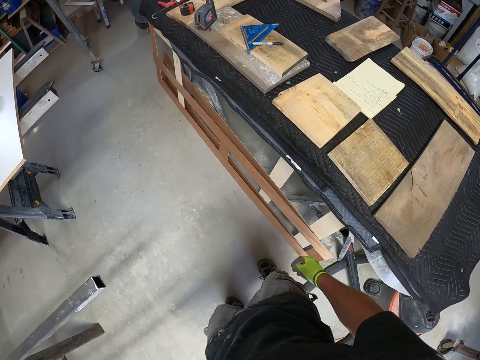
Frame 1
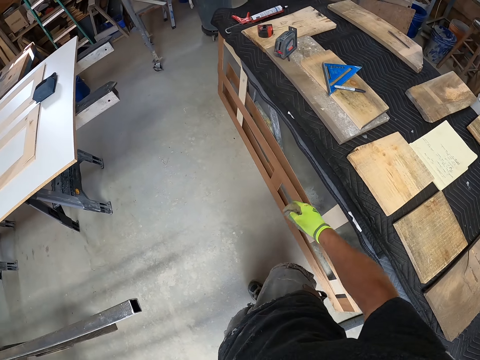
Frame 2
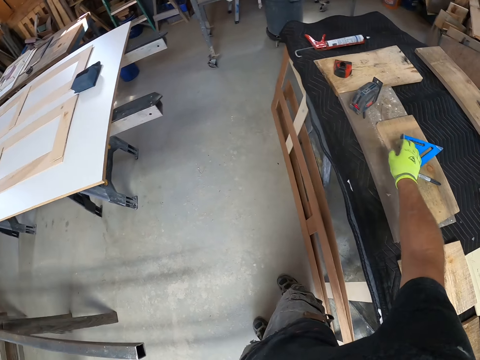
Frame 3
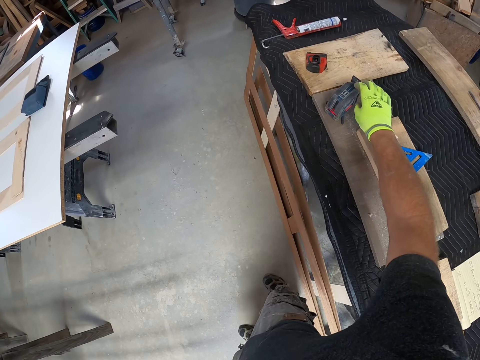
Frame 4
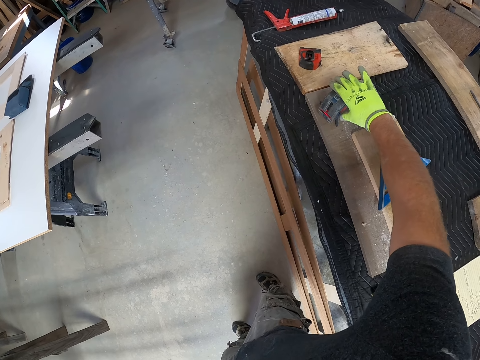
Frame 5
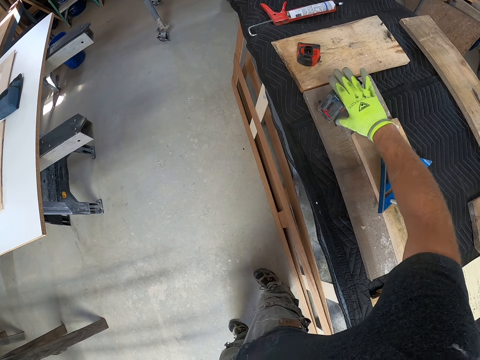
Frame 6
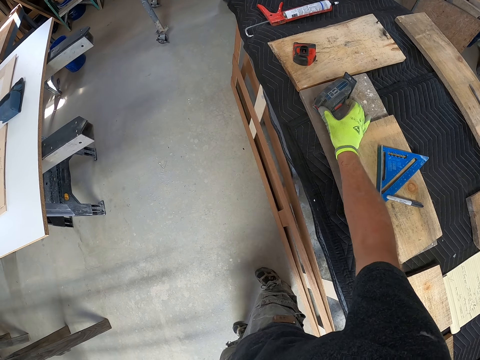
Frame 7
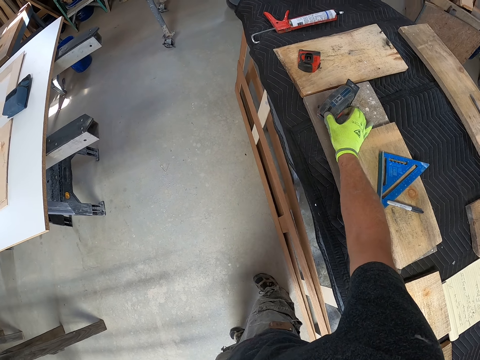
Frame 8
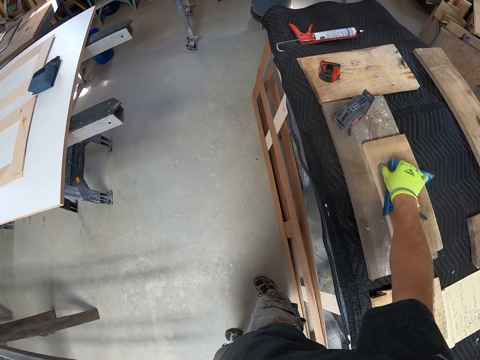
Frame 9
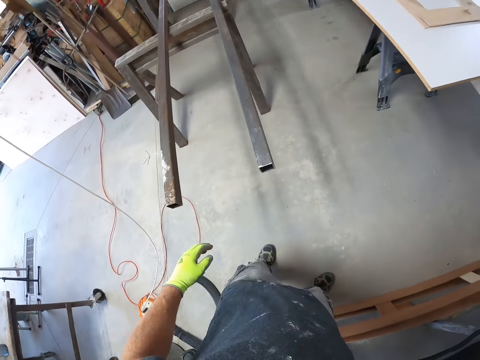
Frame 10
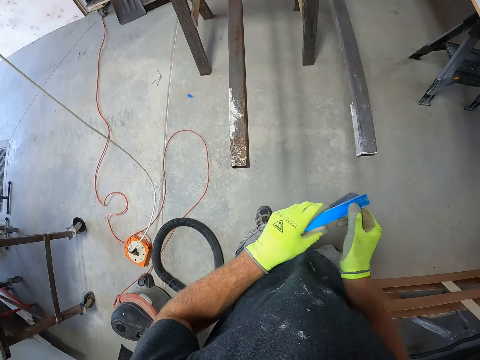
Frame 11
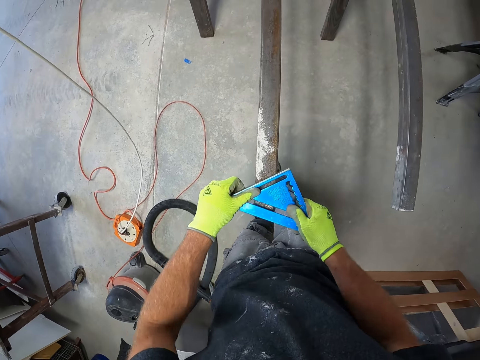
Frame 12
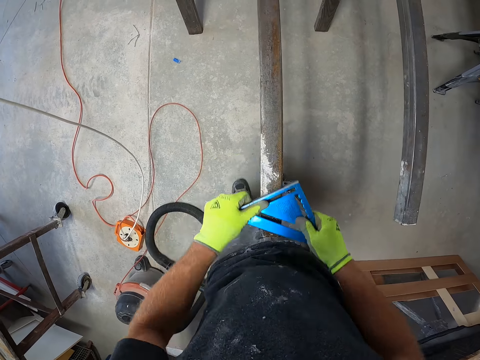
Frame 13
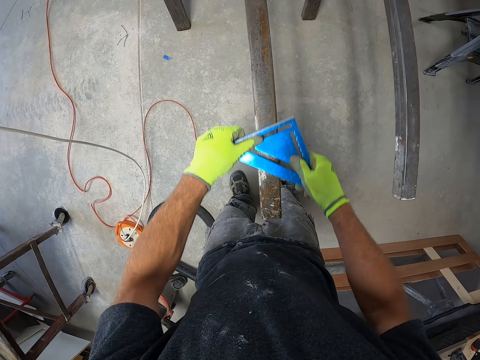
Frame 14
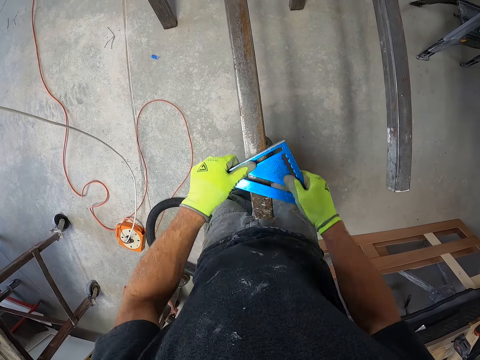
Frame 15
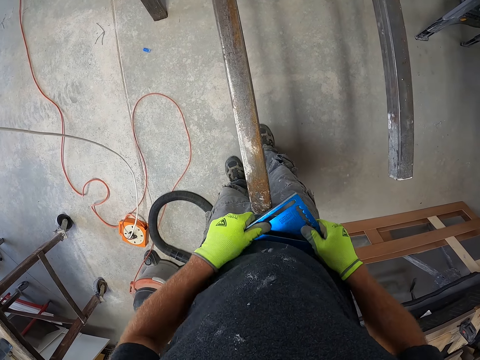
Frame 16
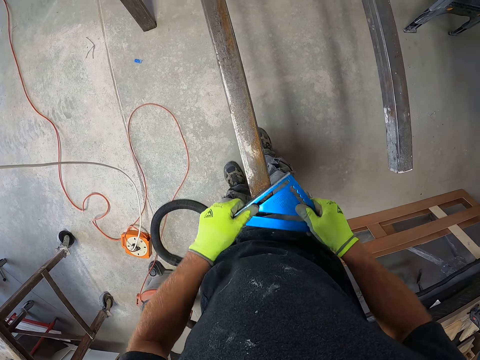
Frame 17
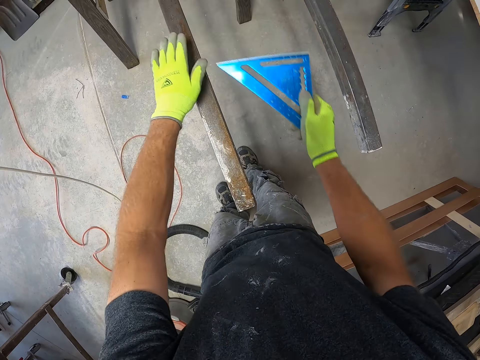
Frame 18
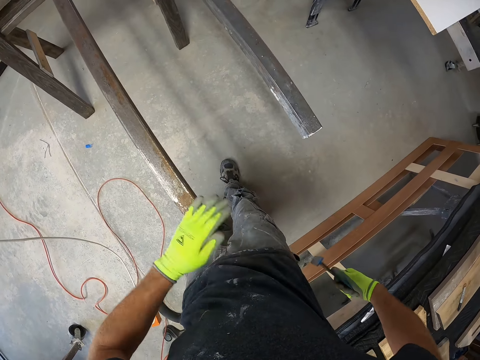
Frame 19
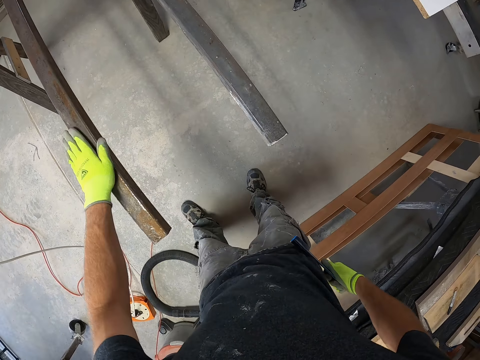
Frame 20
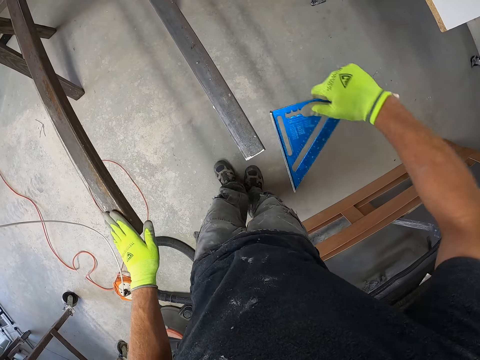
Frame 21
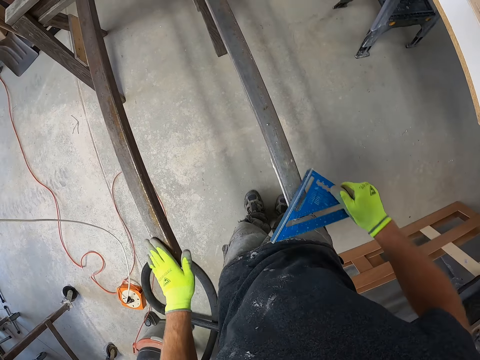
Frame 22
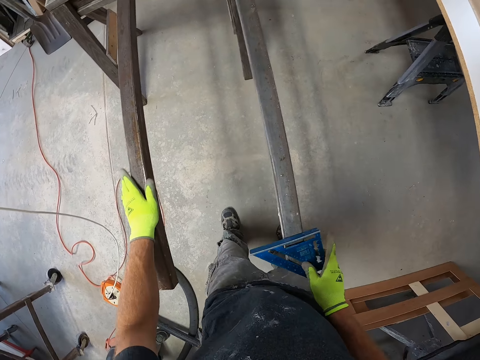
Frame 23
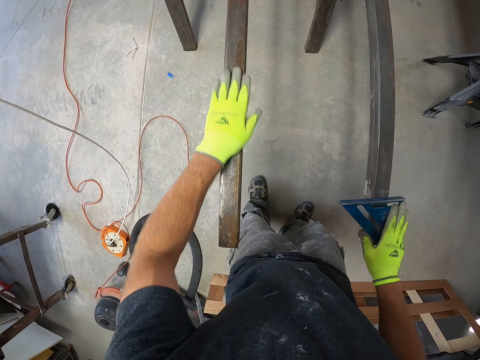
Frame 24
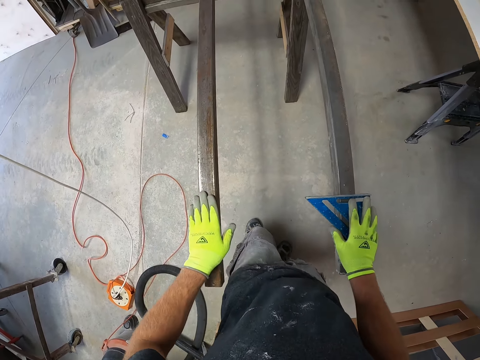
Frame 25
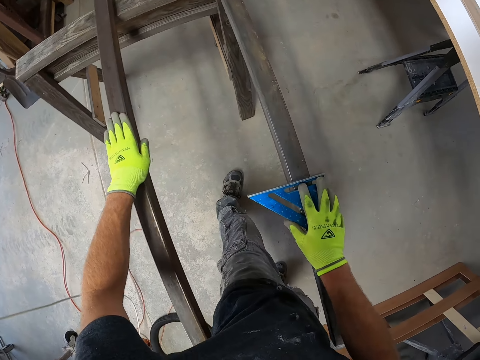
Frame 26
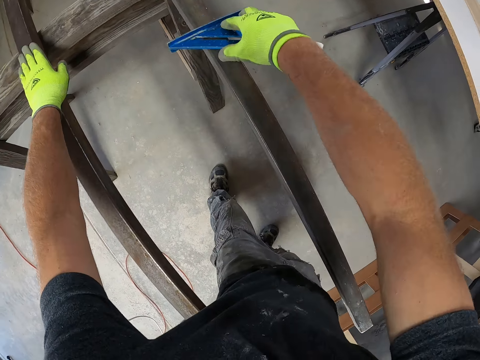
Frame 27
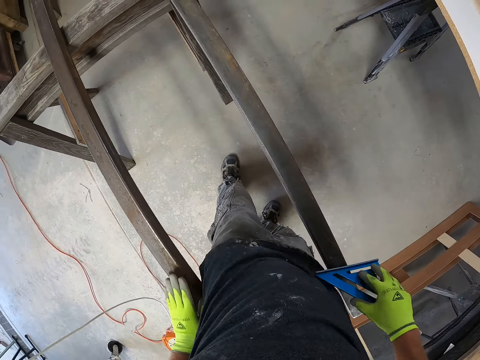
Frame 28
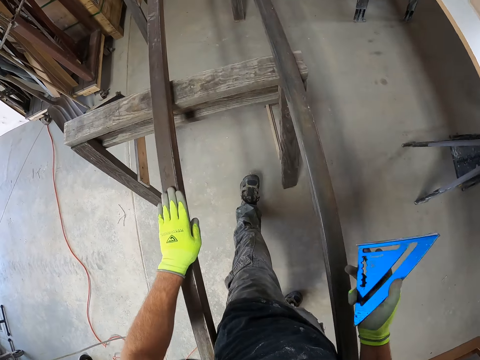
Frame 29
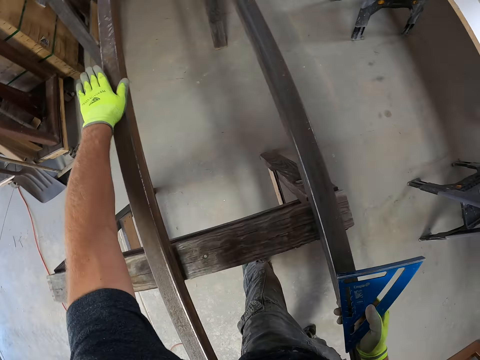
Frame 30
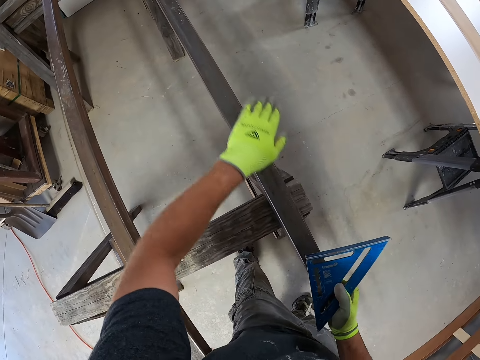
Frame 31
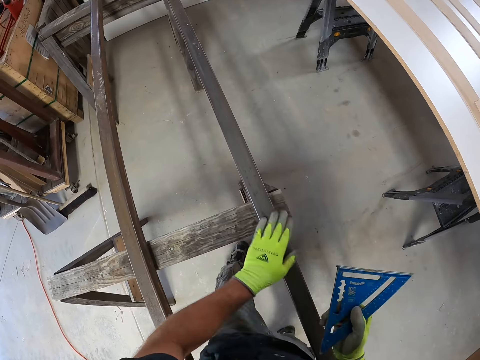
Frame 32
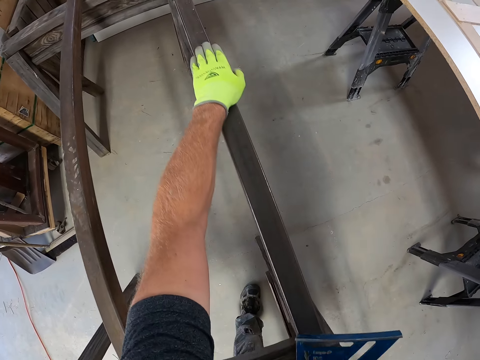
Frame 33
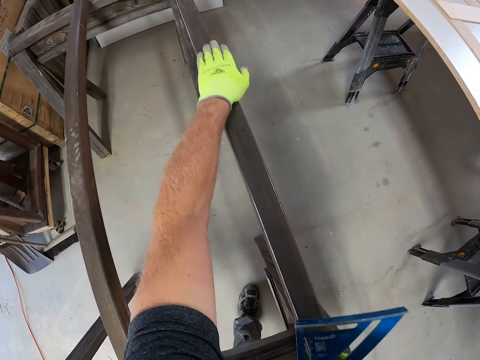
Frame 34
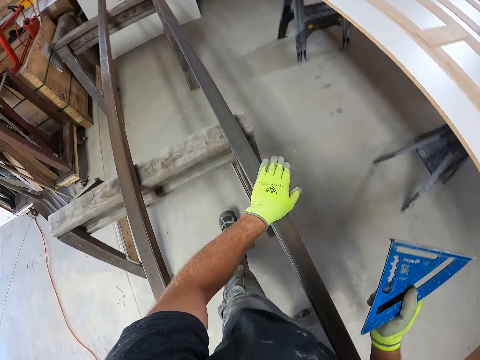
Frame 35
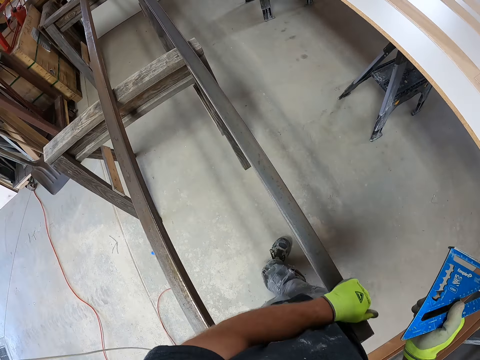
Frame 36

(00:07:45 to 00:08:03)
The camera wearer turns something. He turns off the alignment tool. He picks up a triangle measuring tool or measuring square from the table. He holds the measuring square. He scrubs the stainless steel metal using the measuring square. He wipes the stainless steel metal with his hand. He puts the measuring square on the stainless steel metal. He holds the measuring square on the stainless steel metal. He moves the measuring square on the stainless steel metal. He carries the measuring square. He turns the measuring square. He wipes the stainless steel metal. He holds the measuring square. He wipes the stainless steel metal.

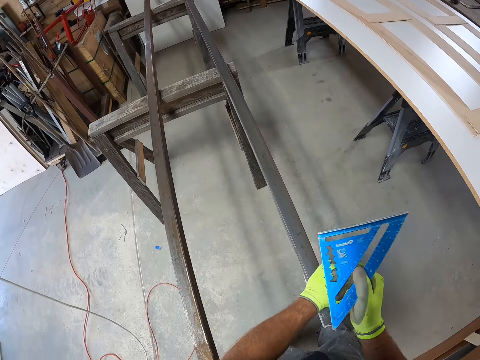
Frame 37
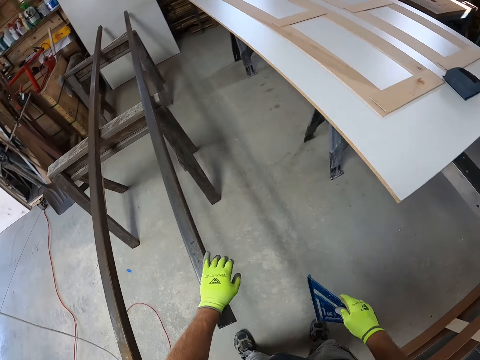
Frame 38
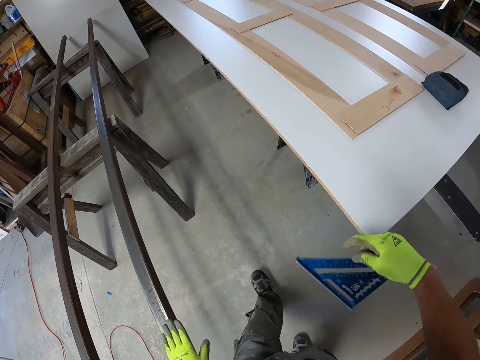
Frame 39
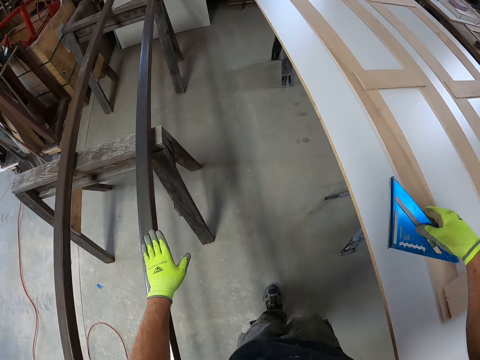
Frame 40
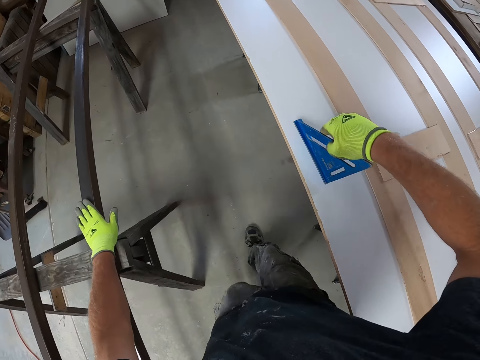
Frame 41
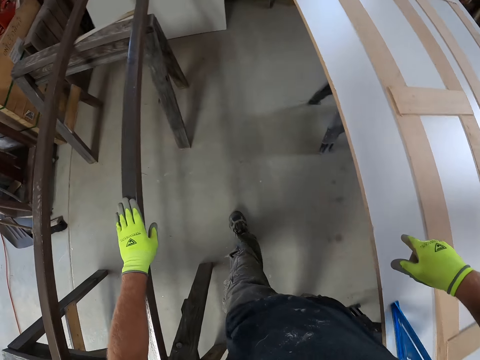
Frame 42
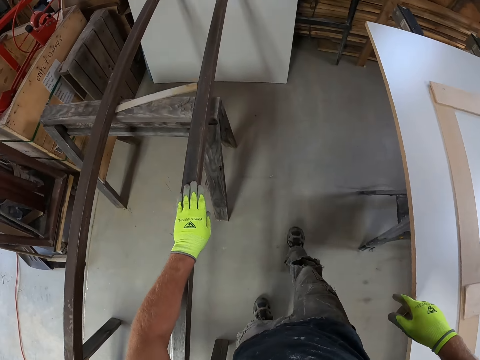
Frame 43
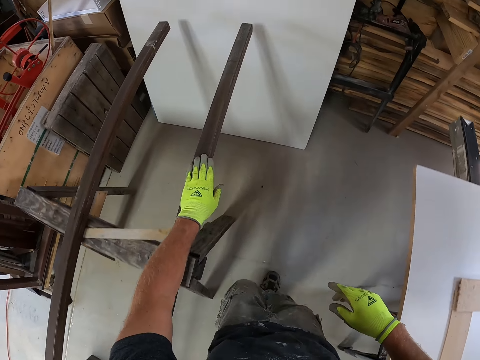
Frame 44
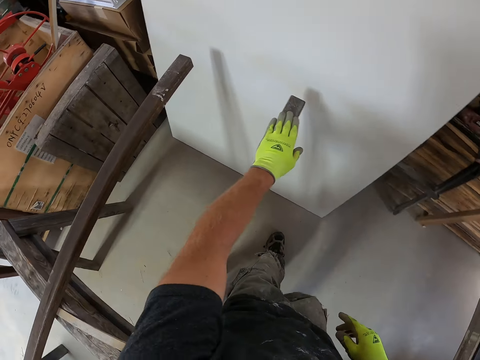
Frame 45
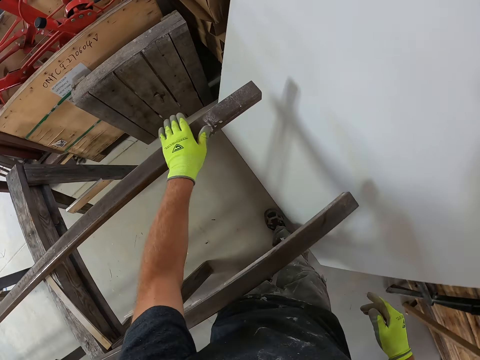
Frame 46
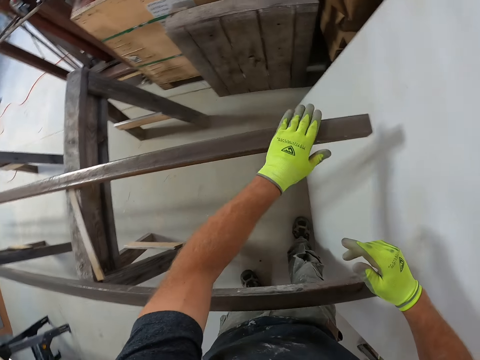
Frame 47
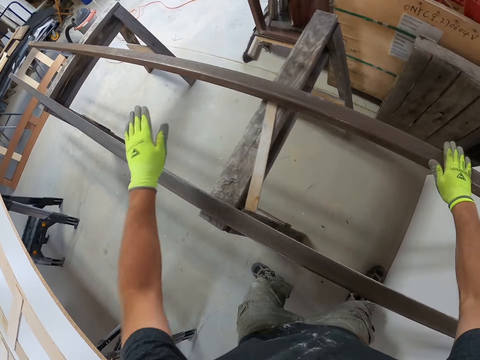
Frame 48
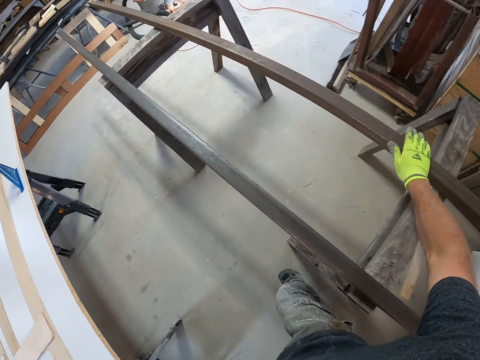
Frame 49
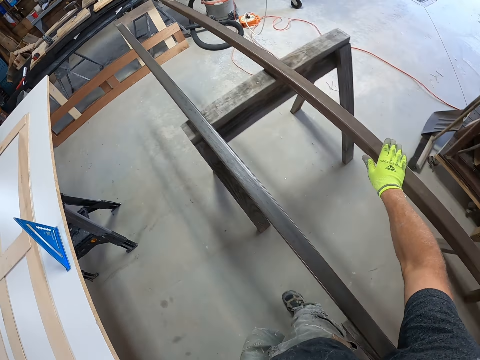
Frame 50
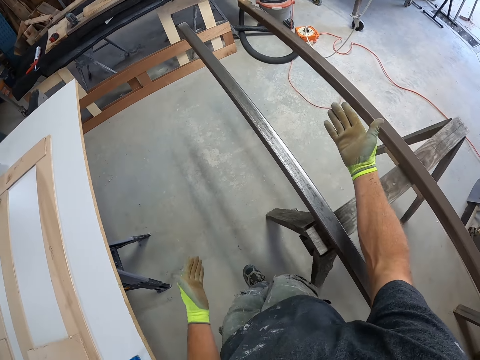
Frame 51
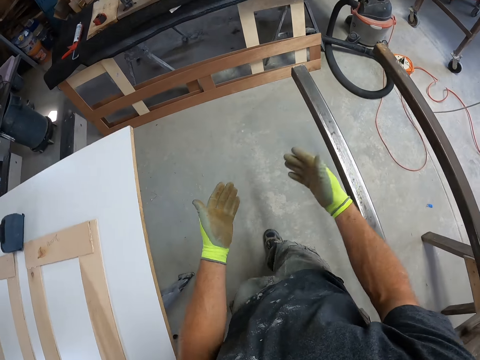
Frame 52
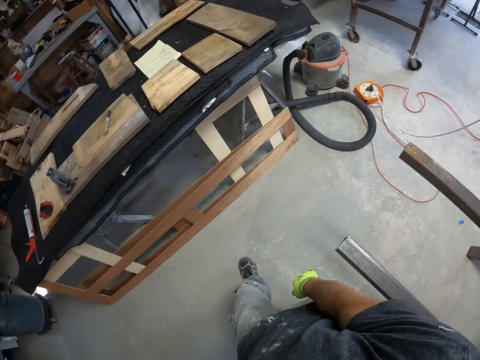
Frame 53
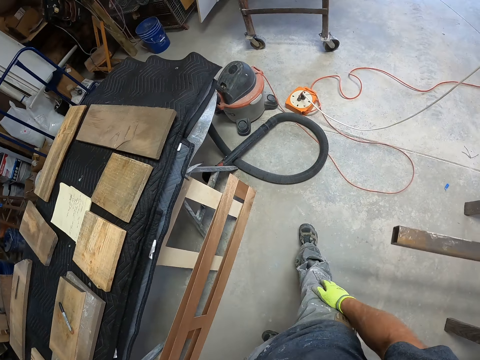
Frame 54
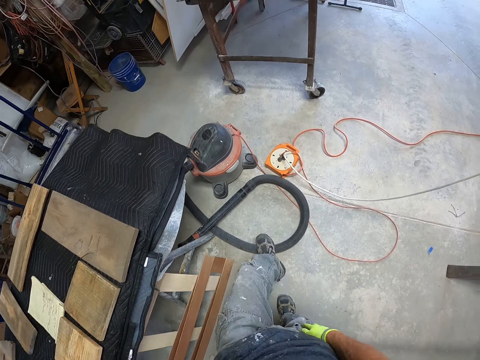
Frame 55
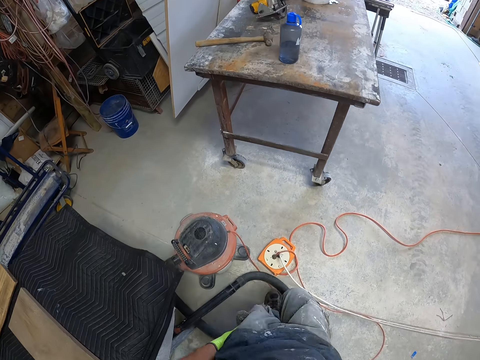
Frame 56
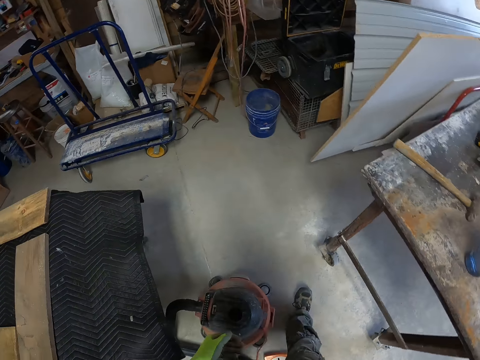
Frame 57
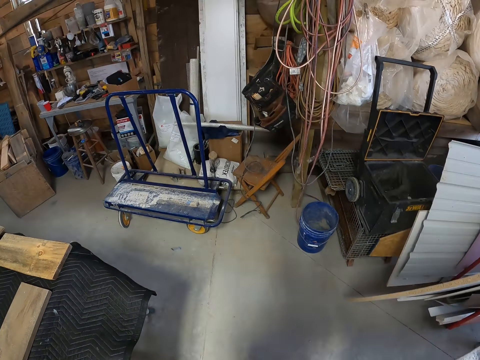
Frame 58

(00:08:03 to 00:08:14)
The camera wearer swings the hand that is holding the measuring square. He wipes the stainless steel metal, holds the measuring square, and walks in the workshop. He drops the measuring square on the plywood board. He wipes the stainless steel metal. He removes his hand from the stainless steel metal. He holds the stainless steel, and holds it again. He removes his hand from the stainless steel metal. He wipes the stainless steel metal with his hand. He removes his hand from the stainless steel metal. He swings his hands and walks in the workshop. He taps the pocket with the fingers.
